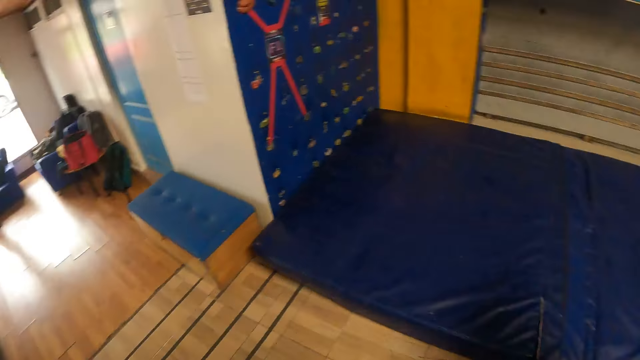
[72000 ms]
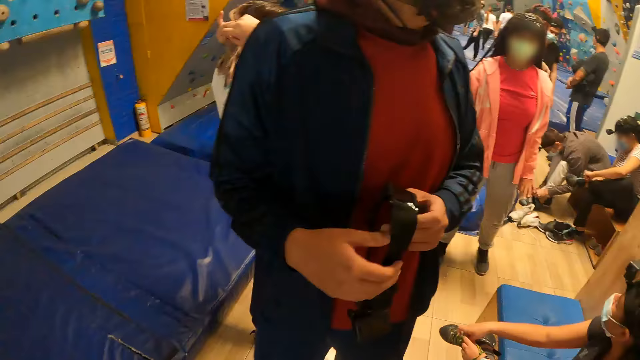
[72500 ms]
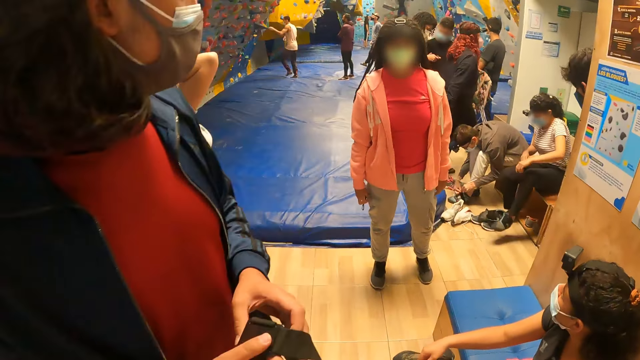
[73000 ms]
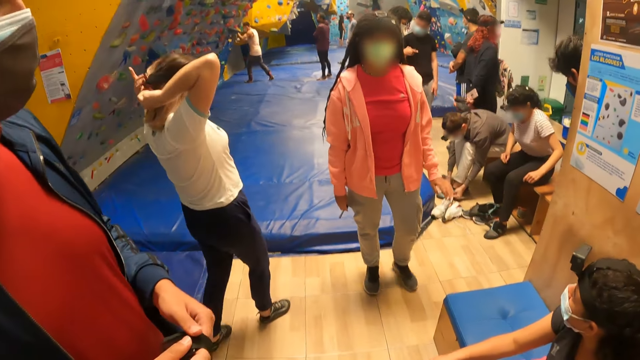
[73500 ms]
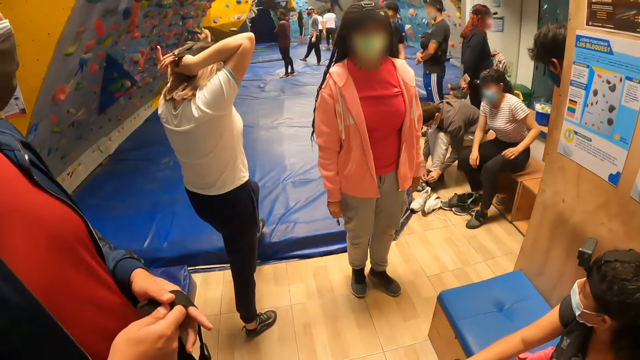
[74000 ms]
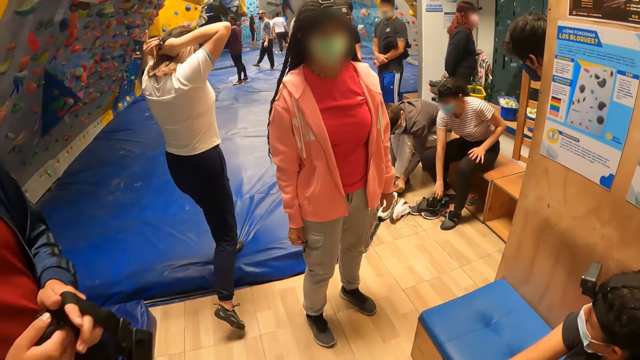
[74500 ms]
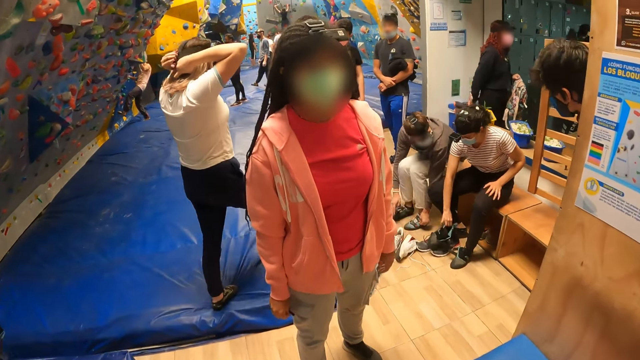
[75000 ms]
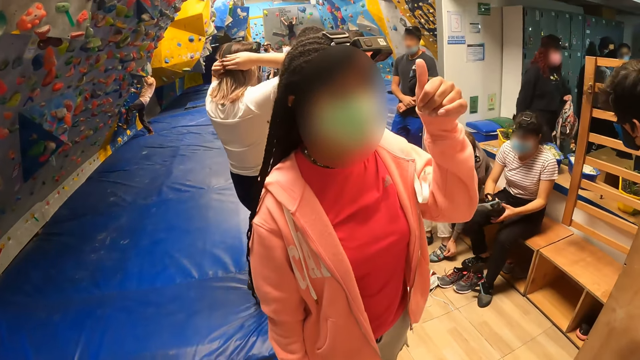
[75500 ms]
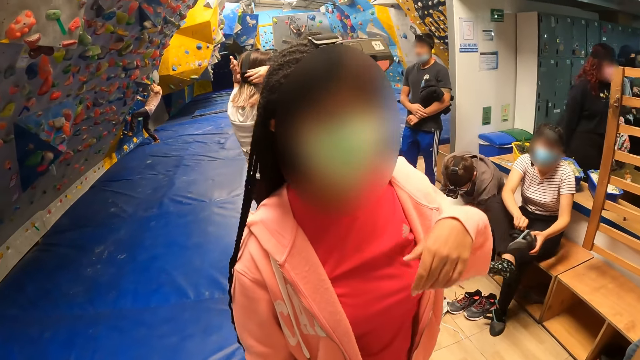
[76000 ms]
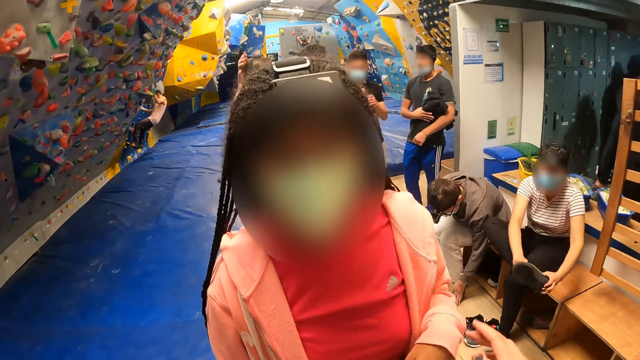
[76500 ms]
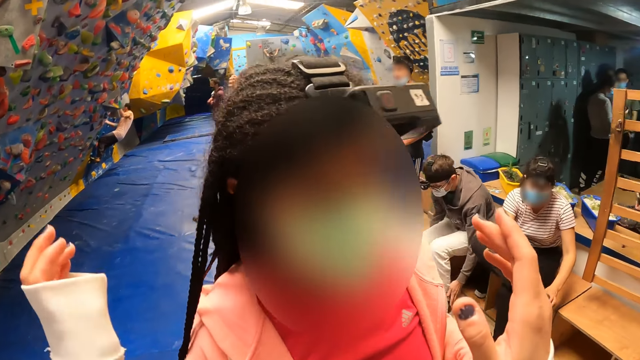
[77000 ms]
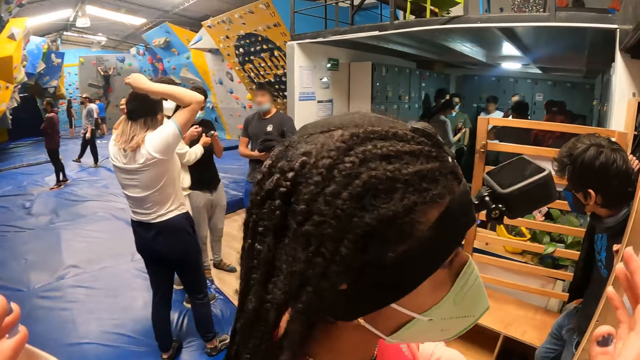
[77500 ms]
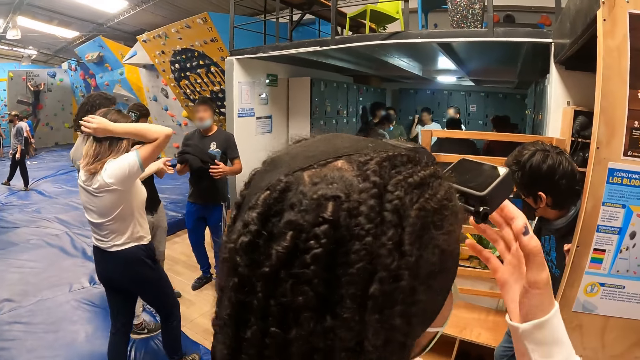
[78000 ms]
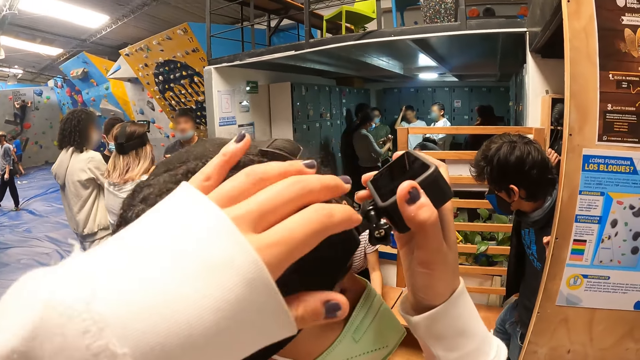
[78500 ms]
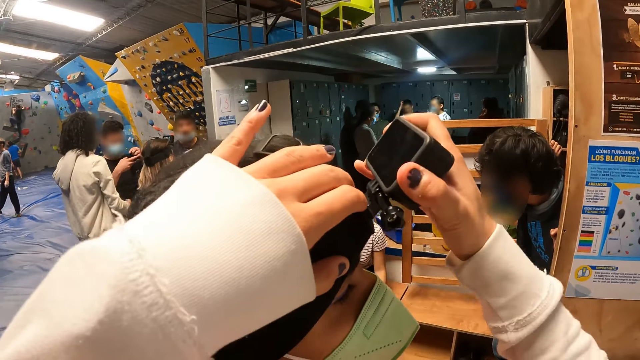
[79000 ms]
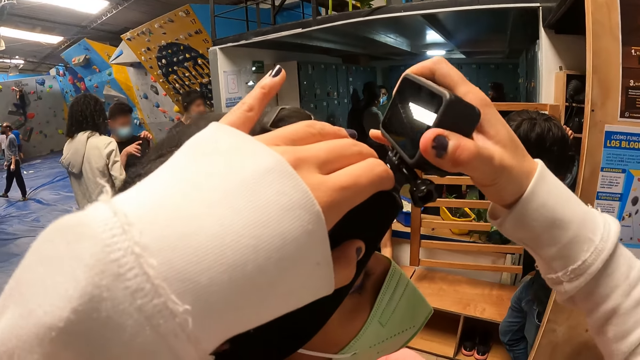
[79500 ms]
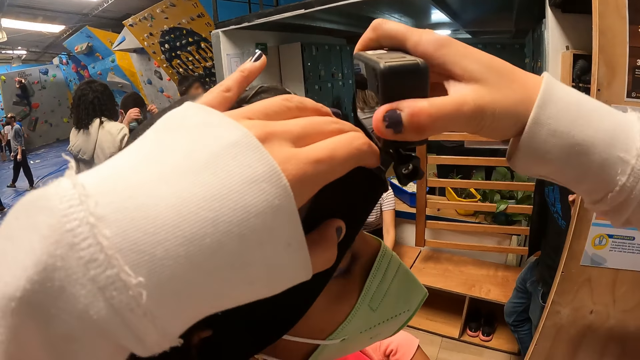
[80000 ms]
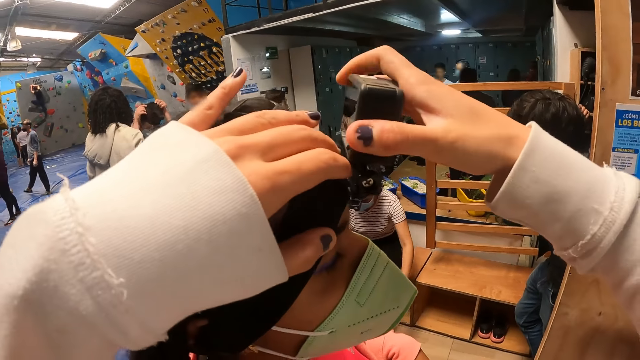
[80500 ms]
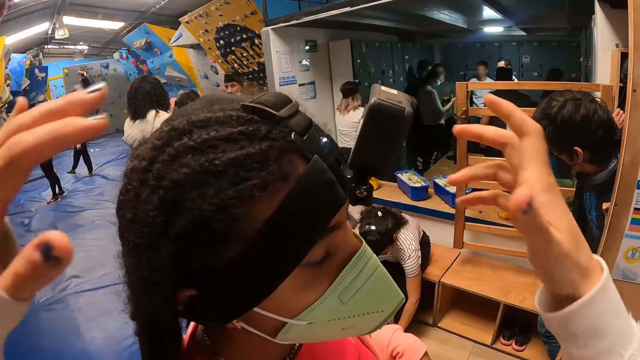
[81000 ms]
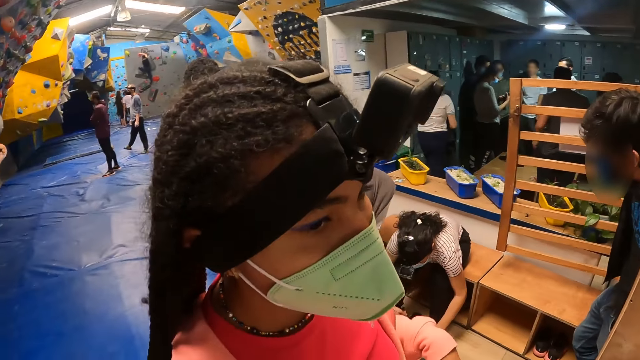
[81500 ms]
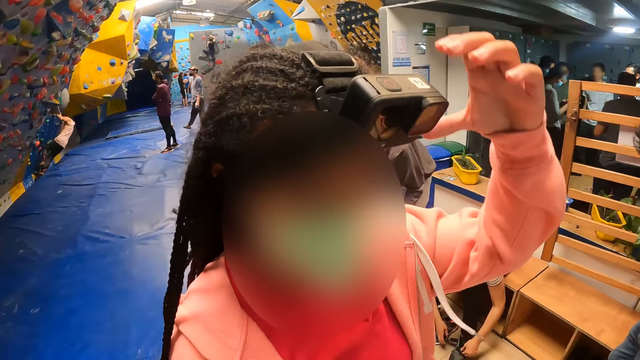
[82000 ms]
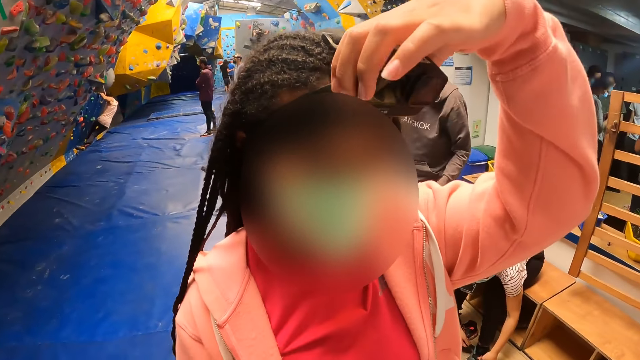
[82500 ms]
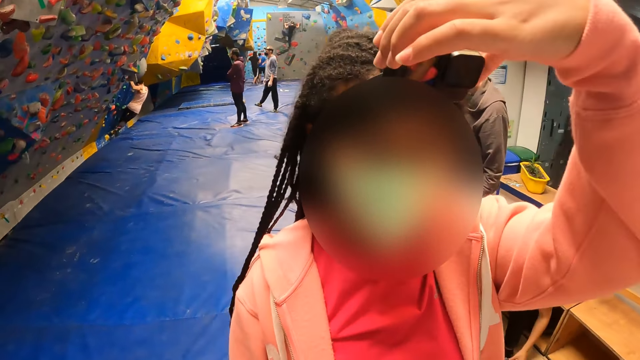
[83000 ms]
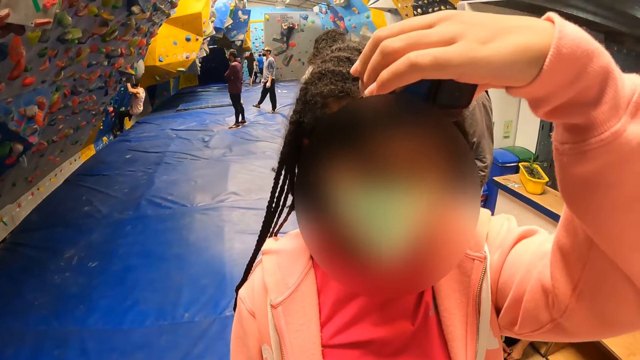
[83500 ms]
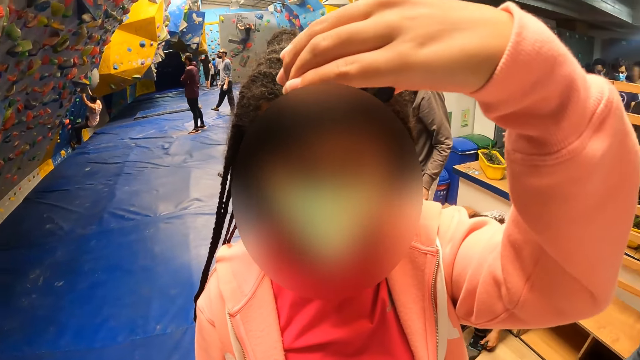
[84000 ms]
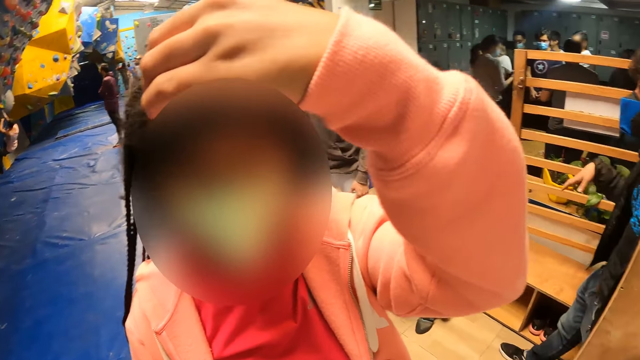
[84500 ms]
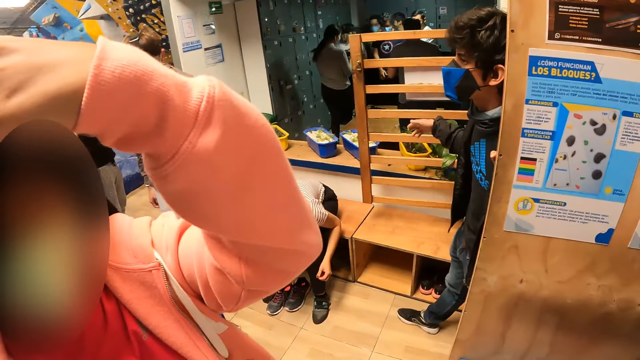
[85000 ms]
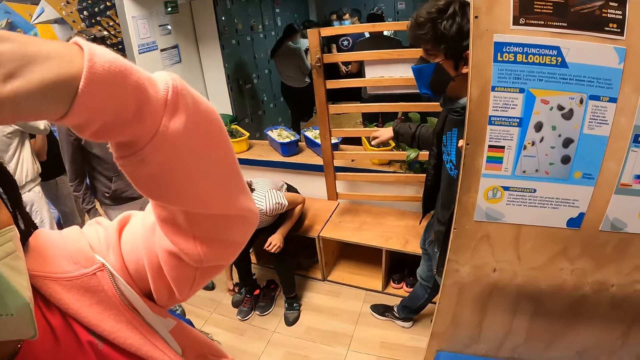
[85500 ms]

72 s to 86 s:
The camera wearer turns around. He interacts with a man and walks past the man. A woman raises her left hand. The woman gestures with her left thumb. She nods and lowers her hand. The camera wearer interacts with the woman. He raises his hand towards the camera. He adjusts the camera on the head of the woman with both hands. He withdraws his hands from the camera. The woman raises her hand and holds the camera. She touches the camera on her head with her left hand. She adjusts the camera.

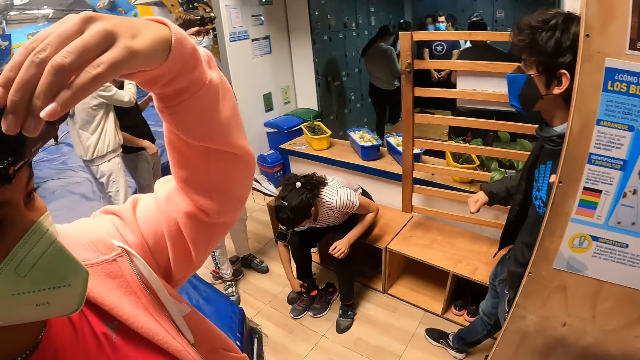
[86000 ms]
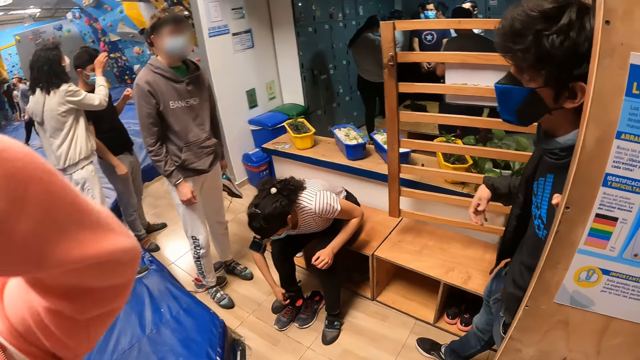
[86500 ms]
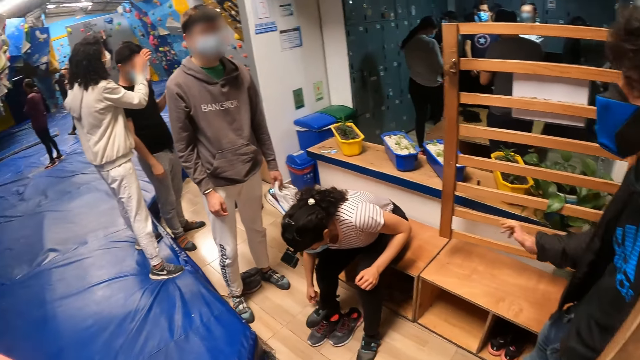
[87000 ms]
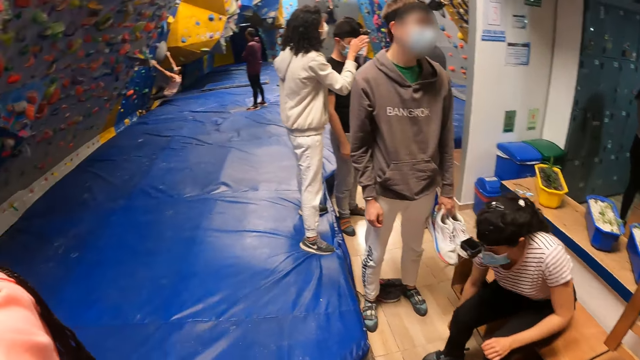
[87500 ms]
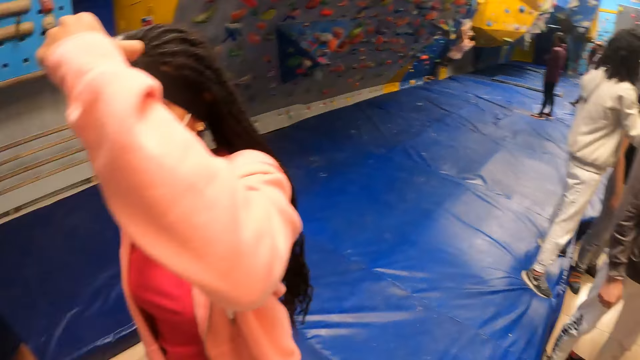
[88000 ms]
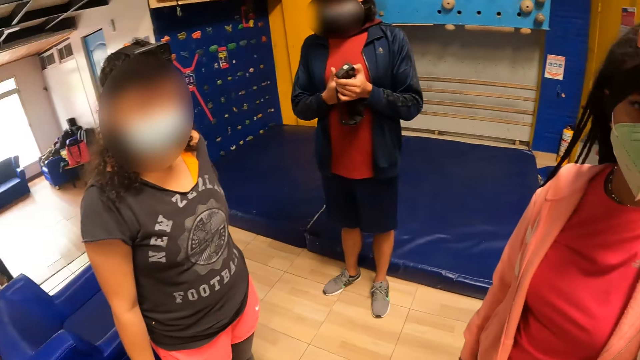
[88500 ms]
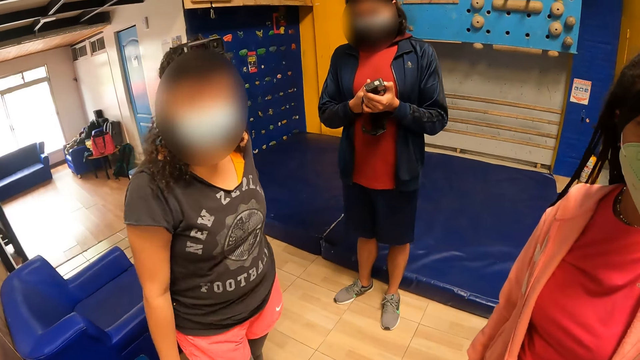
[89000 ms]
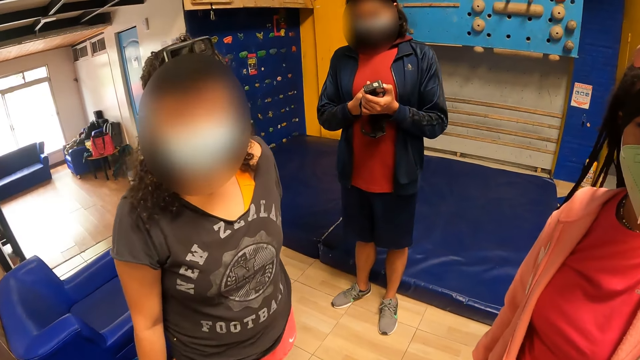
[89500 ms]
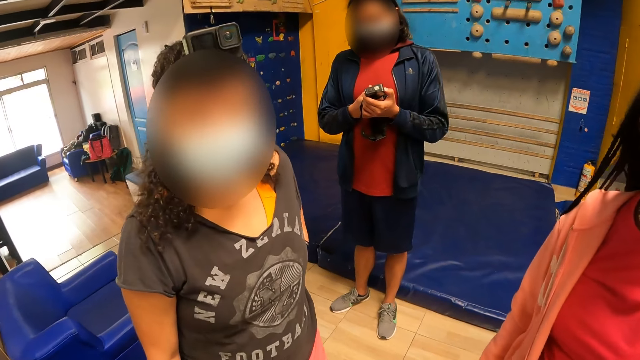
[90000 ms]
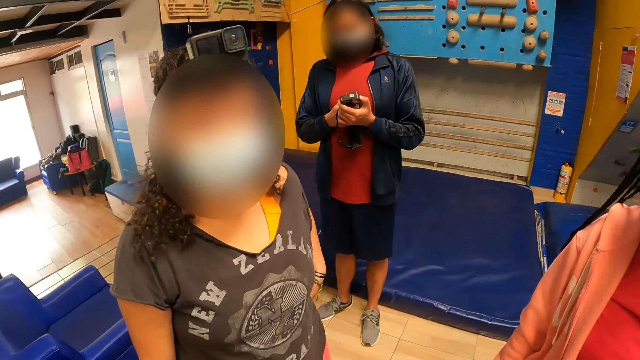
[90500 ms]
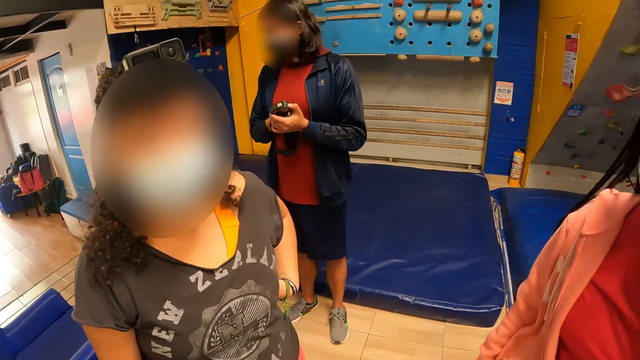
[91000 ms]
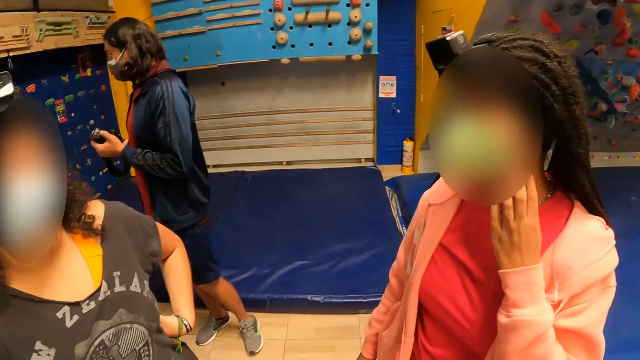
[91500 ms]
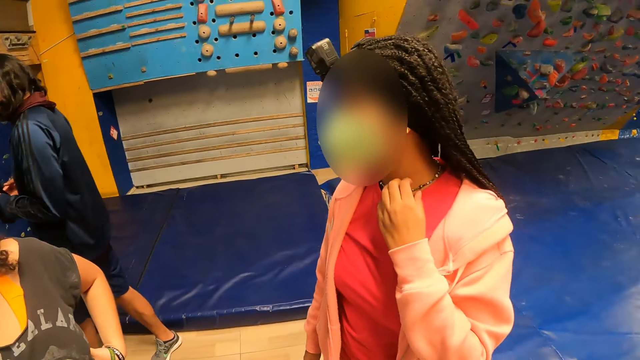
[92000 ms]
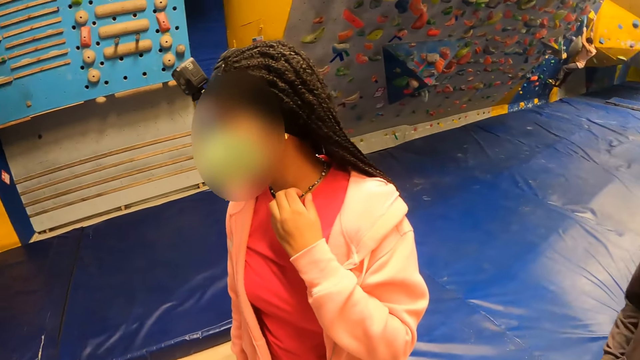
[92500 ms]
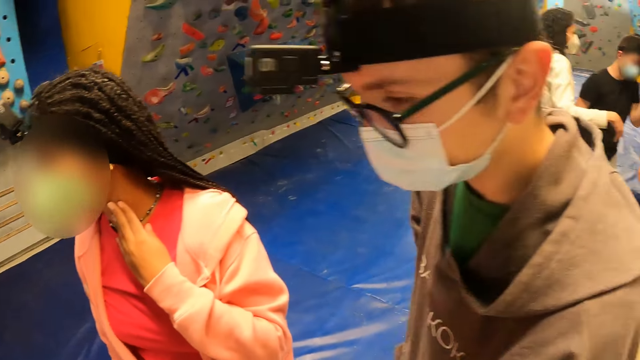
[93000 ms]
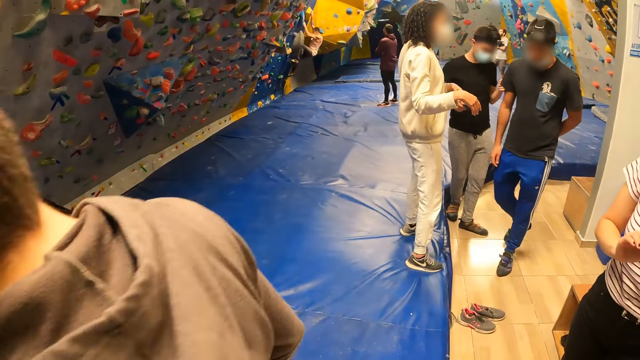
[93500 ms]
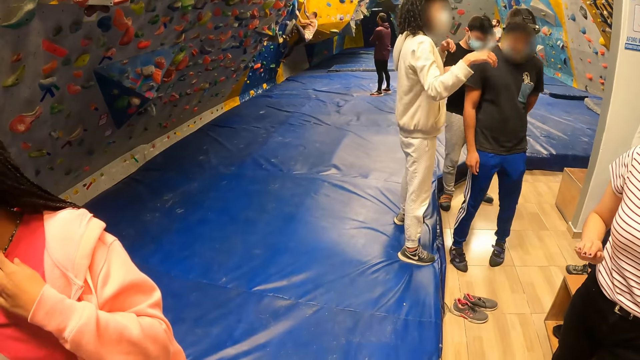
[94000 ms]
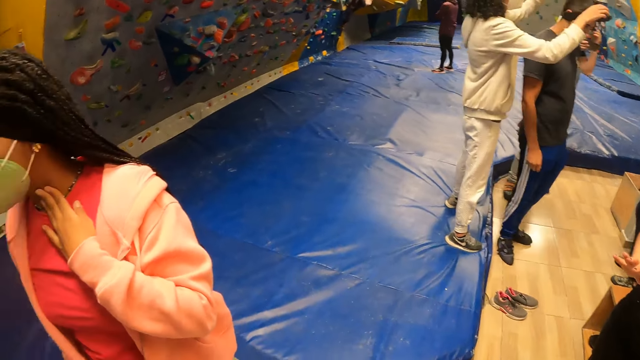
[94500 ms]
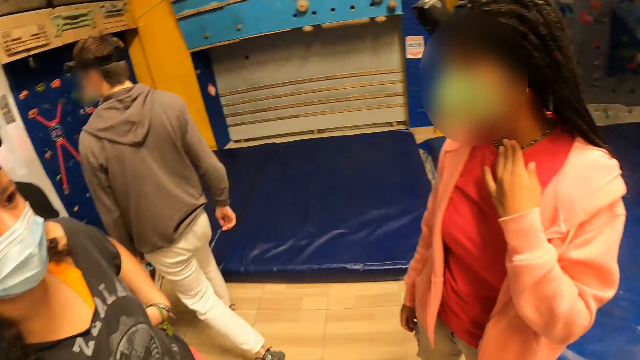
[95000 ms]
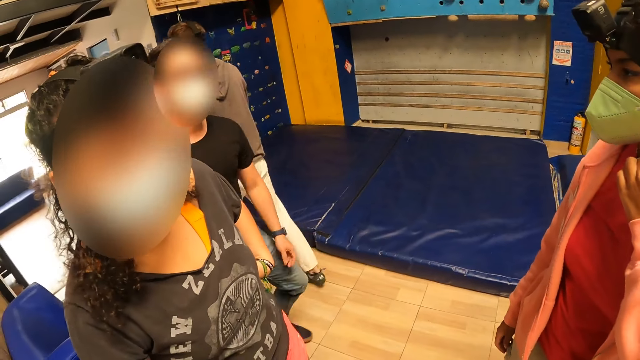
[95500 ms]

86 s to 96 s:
The camera wearer looks around. They interact with a girl. They look around. A boy walks past the camera wearer.
